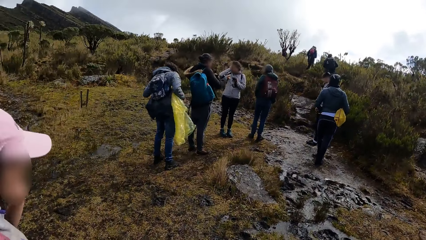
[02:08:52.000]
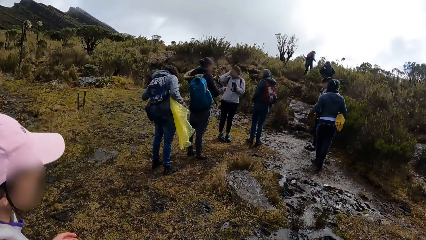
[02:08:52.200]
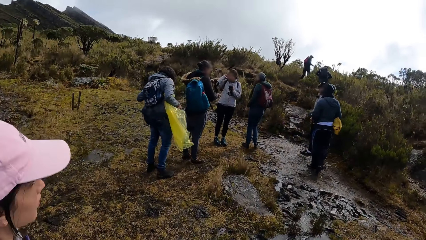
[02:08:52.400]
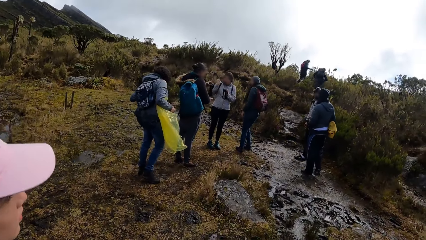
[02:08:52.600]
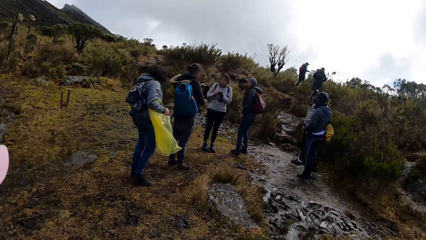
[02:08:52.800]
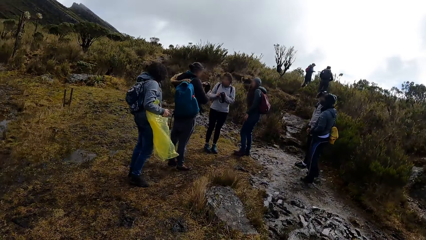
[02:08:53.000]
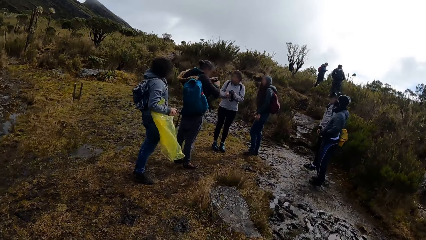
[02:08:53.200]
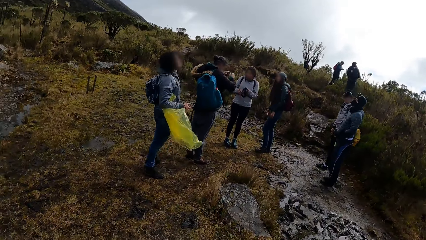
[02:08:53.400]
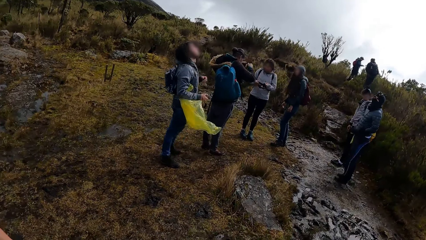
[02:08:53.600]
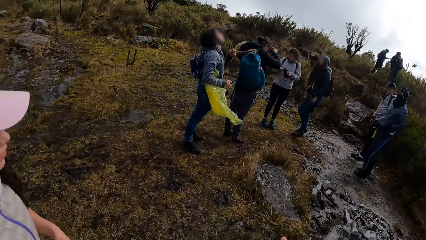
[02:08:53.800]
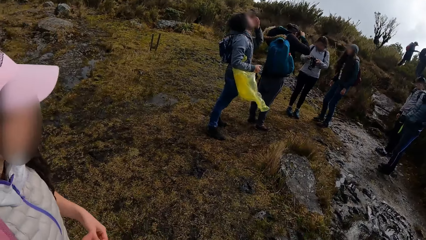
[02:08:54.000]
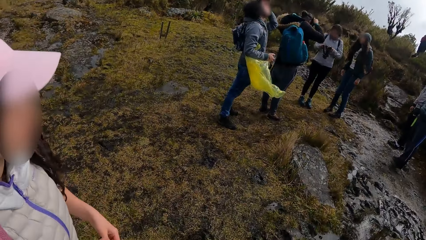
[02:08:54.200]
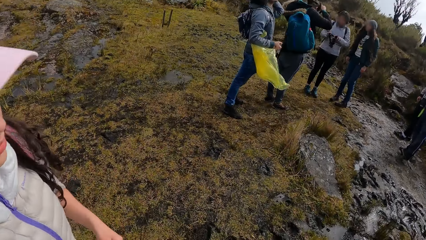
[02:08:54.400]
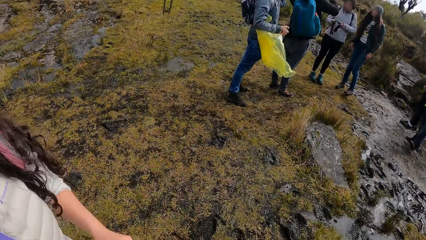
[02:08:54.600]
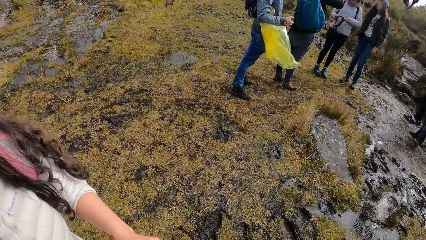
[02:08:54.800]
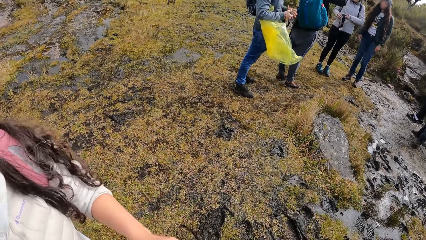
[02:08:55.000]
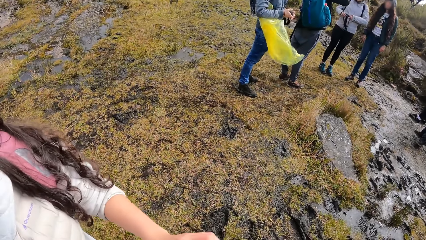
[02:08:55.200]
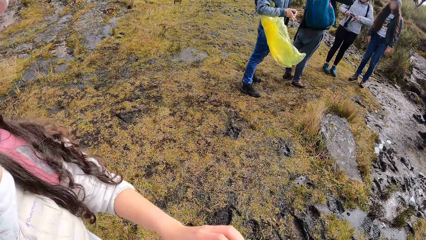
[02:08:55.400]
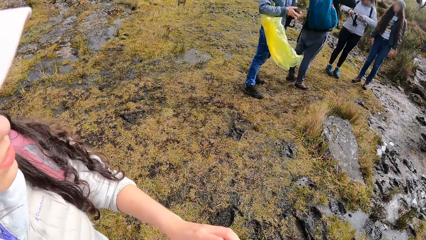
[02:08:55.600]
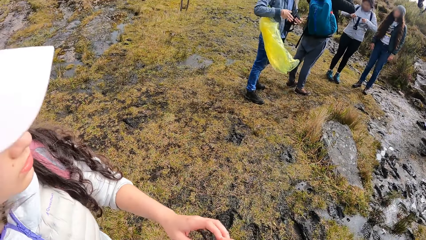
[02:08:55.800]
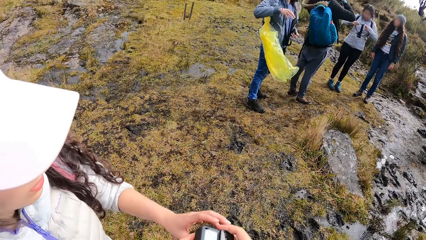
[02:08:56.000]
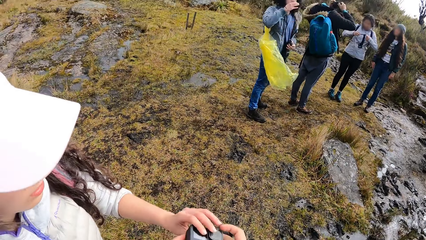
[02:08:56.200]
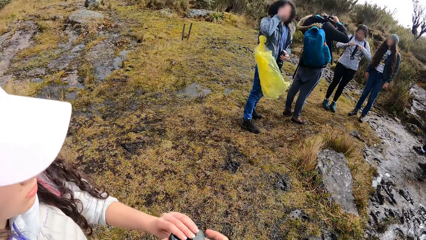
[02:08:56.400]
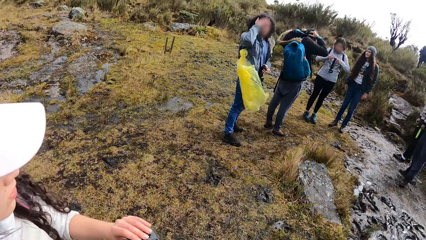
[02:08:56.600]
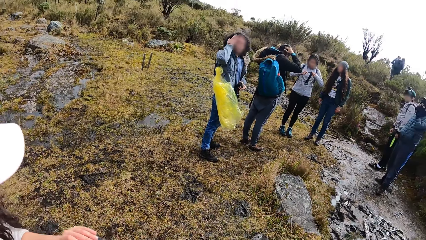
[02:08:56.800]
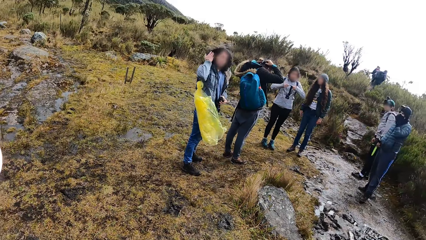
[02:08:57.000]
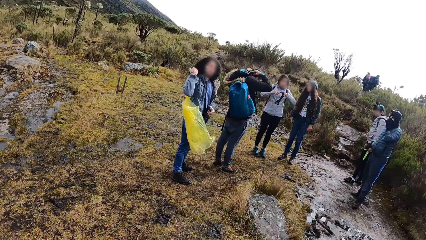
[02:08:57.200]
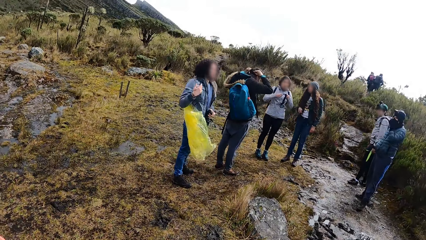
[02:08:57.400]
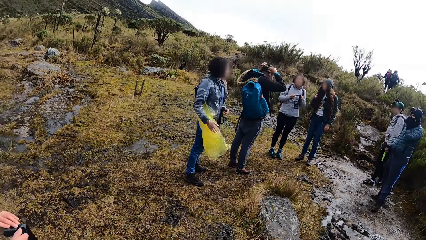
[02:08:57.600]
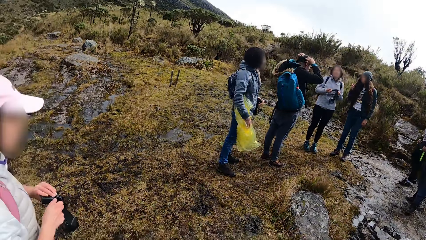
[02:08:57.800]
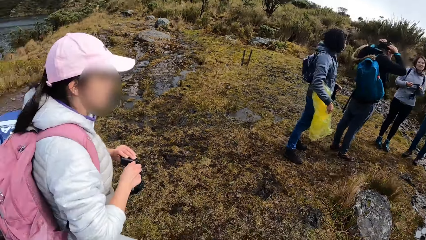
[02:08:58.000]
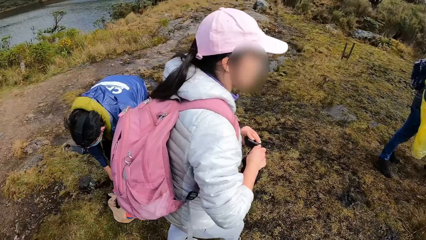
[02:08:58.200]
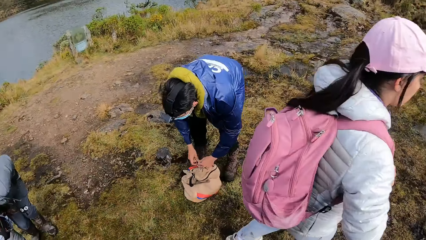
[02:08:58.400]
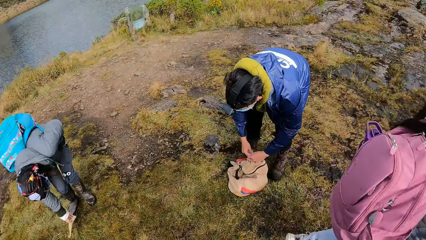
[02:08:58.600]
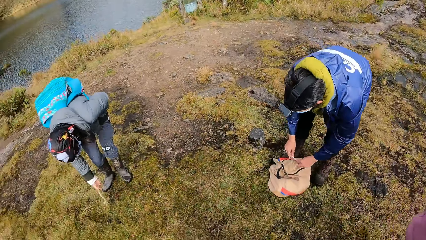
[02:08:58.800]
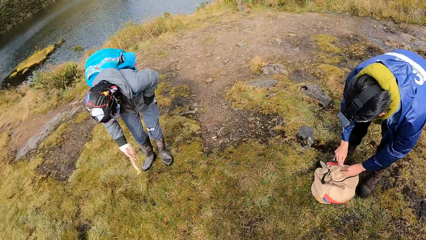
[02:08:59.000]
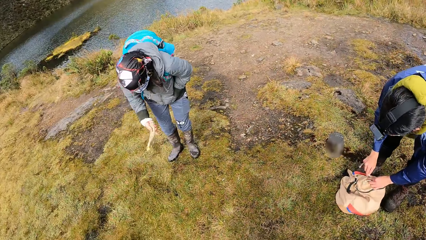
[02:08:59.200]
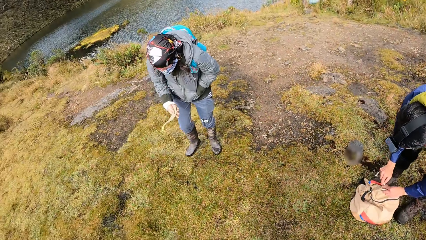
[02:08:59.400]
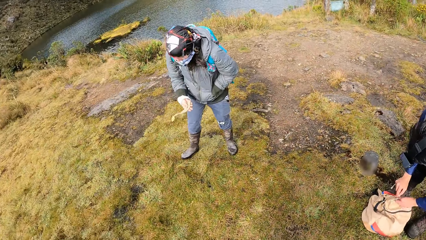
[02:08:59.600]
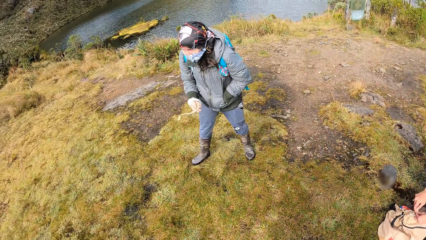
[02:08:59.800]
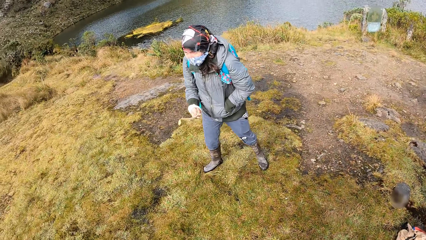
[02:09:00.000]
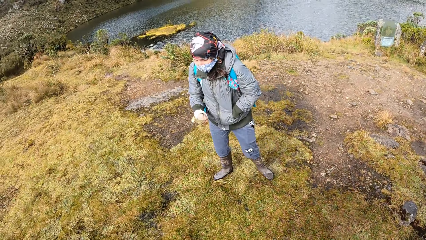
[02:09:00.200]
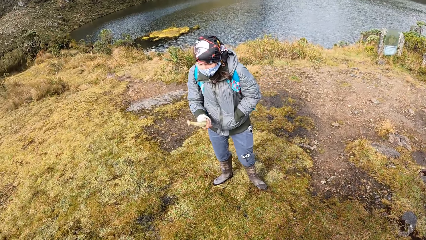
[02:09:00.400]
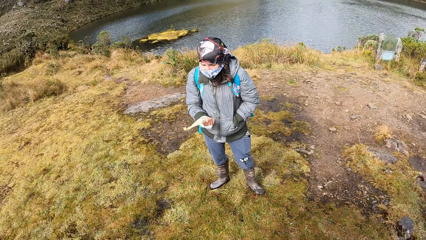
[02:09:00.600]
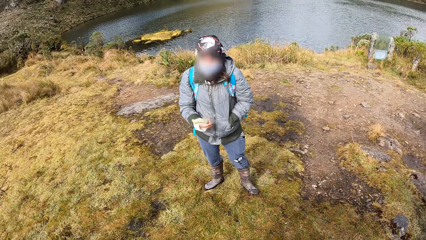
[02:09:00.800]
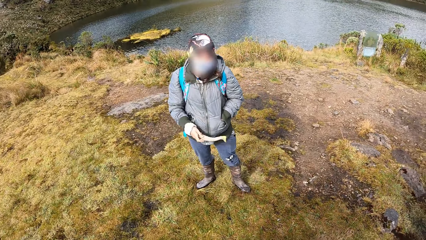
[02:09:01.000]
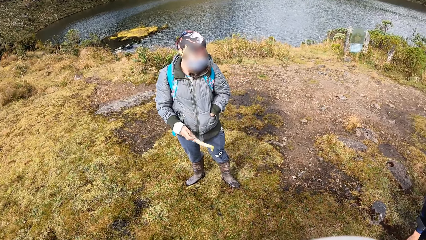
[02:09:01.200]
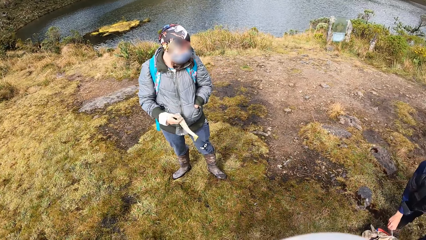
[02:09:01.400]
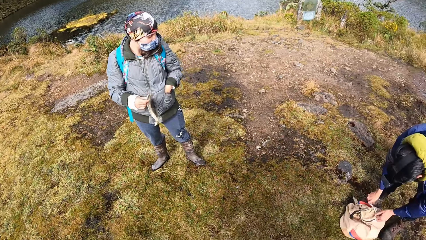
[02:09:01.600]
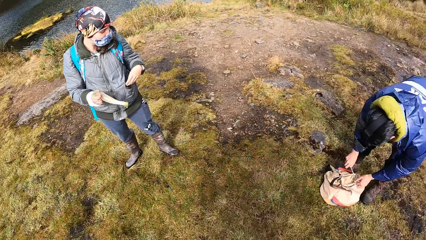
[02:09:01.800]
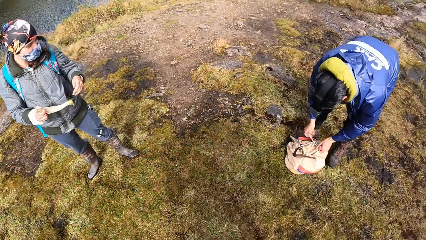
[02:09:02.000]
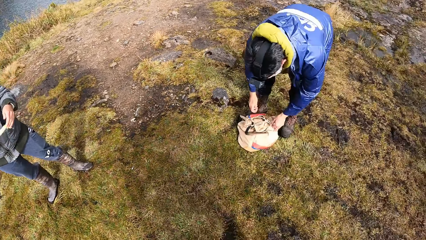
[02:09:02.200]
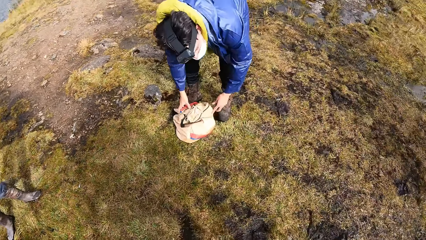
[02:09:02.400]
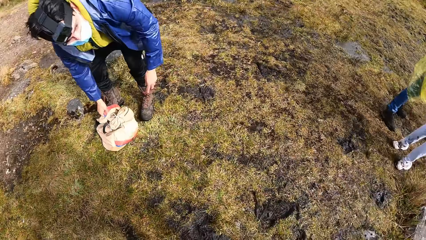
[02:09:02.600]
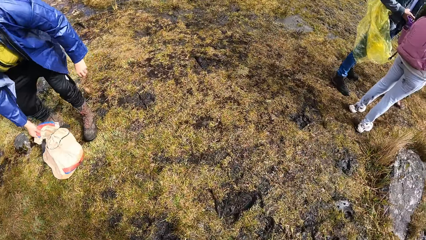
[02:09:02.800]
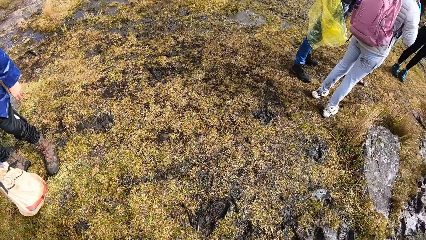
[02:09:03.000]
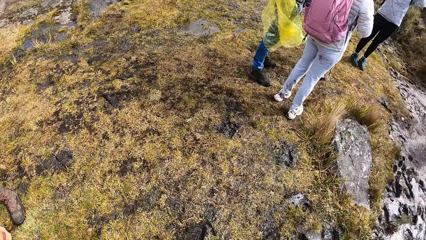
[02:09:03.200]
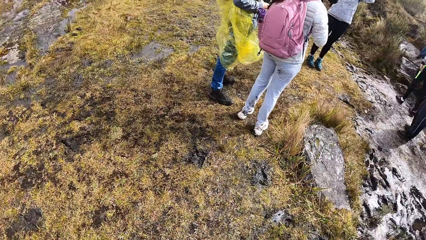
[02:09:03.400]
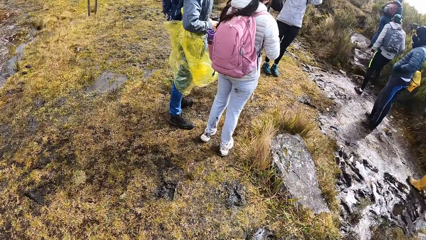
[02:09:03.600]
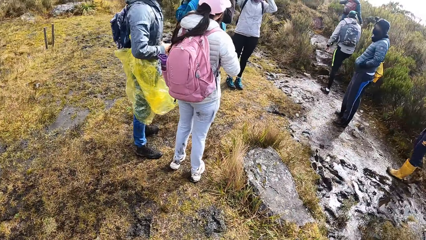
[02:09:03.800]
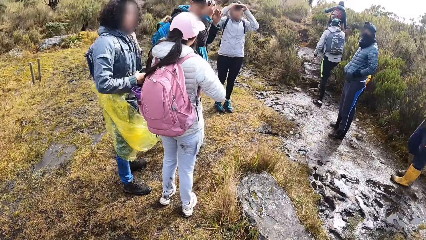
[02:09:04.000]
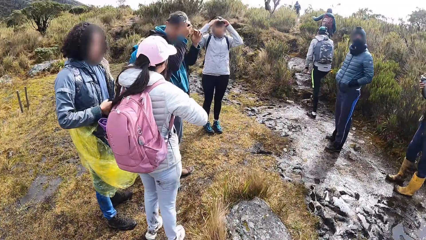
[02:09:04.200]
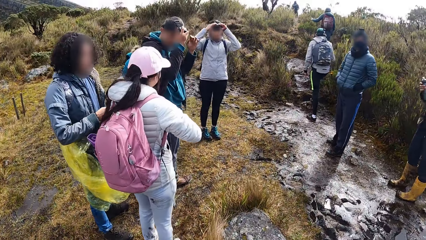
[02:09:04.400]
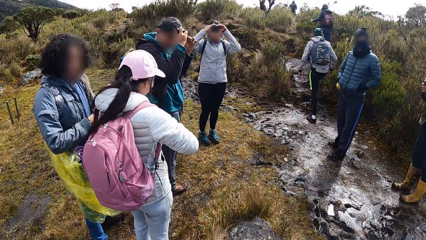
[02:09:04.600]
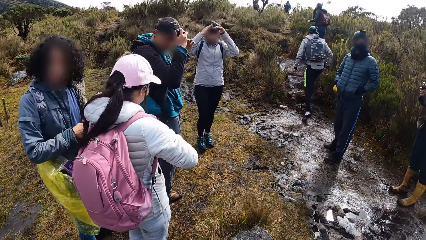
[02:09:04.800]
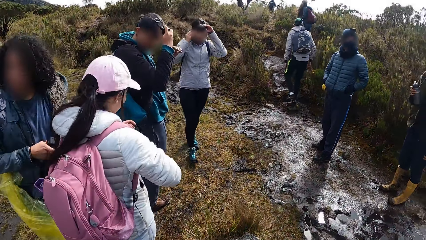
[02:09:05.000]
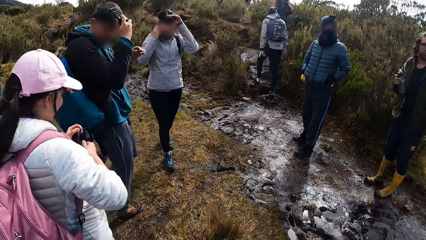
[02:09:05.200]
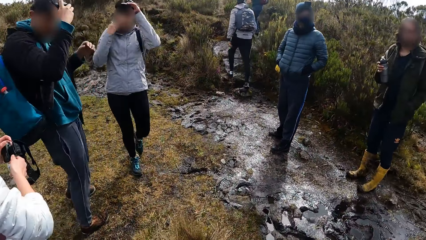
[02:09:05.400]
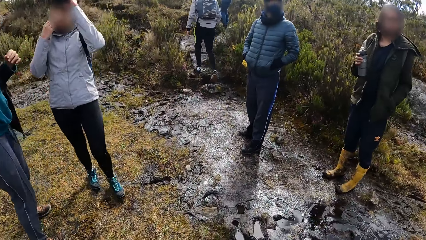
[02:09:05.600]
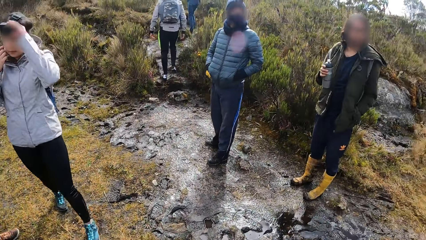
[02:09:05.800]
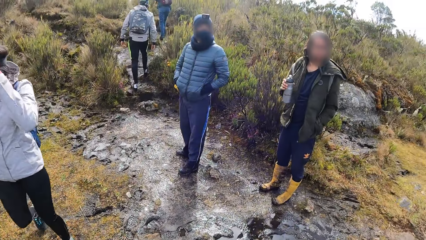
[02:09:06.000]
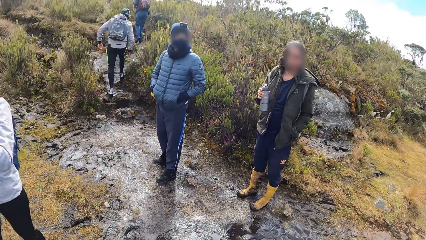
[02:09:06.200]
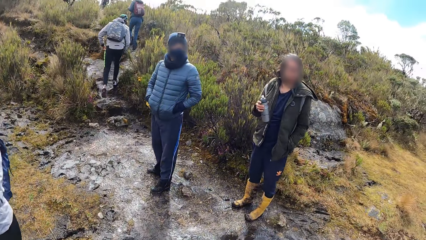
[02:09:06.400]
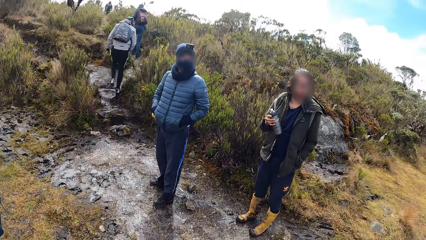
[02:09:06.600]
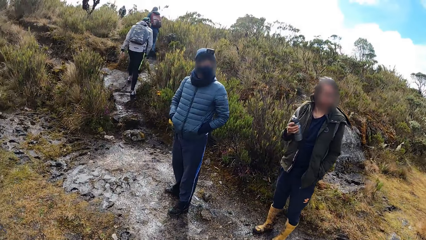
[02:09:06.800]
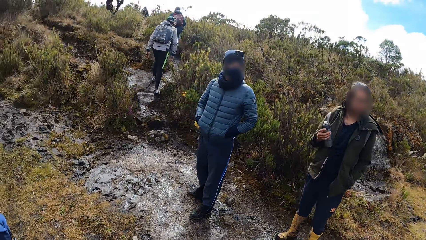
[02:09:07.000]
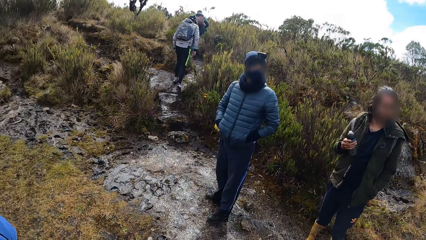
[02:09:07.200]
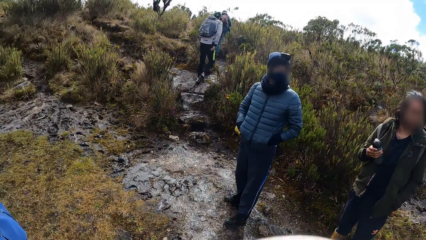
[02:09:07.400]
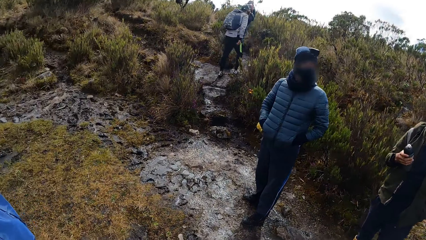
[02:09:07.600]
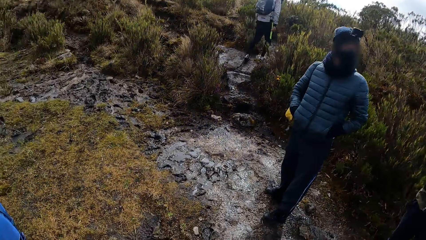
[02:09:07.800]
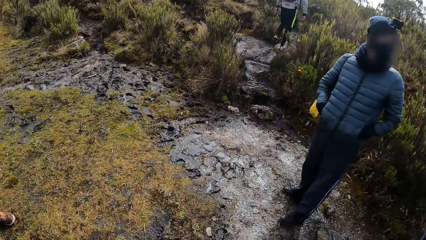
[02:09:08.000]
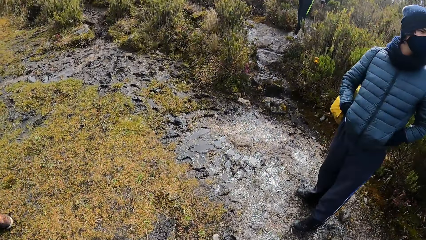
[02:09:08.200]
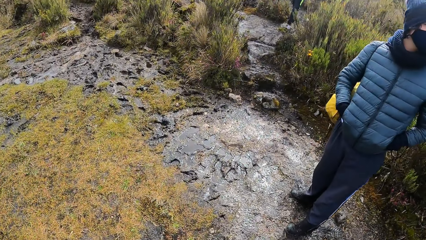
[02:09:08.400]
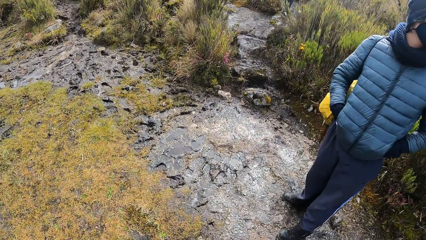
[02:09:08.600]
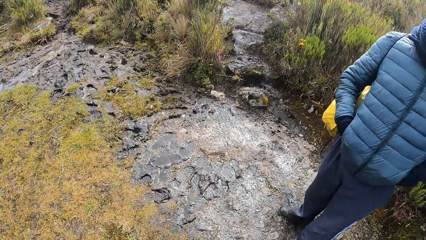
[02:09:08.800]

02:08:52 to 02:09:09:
The camera wearer turns back. They give the woman the camera. The woman takes the camera. The camera wearer looks around. They hike through the pathway in the park. They walk around.
